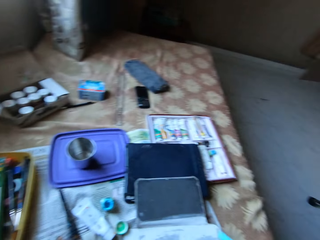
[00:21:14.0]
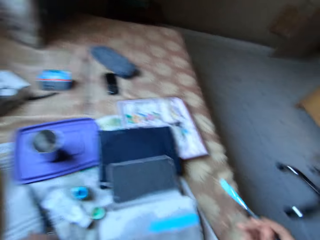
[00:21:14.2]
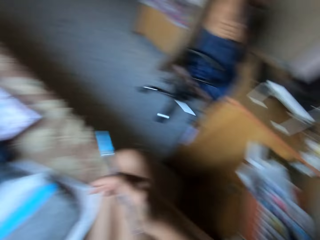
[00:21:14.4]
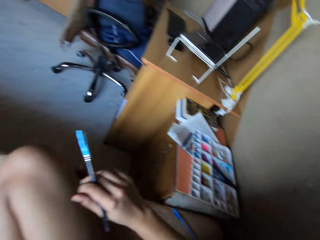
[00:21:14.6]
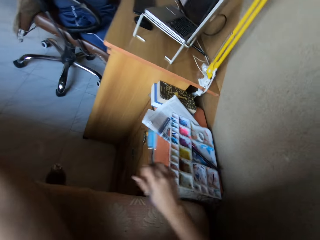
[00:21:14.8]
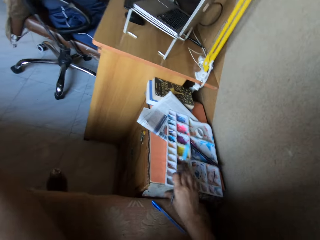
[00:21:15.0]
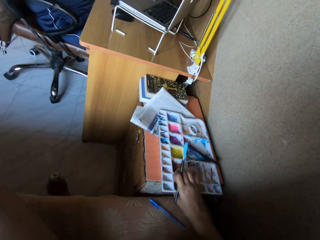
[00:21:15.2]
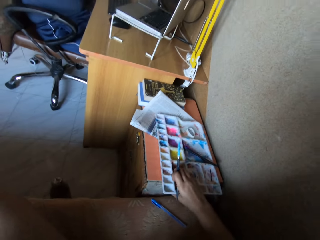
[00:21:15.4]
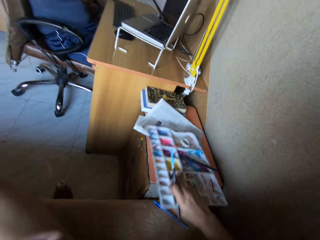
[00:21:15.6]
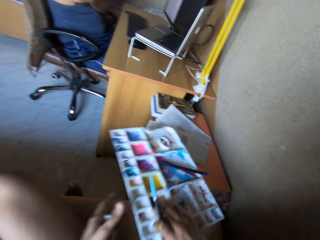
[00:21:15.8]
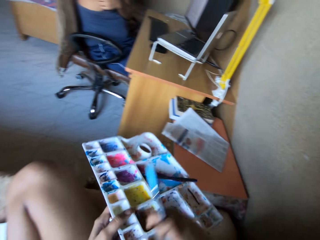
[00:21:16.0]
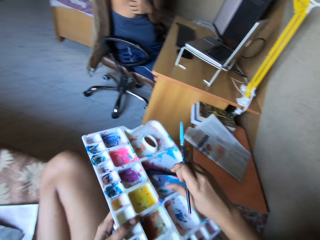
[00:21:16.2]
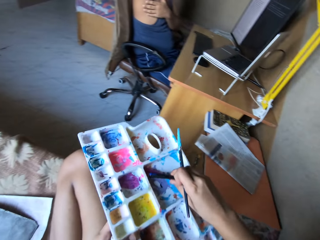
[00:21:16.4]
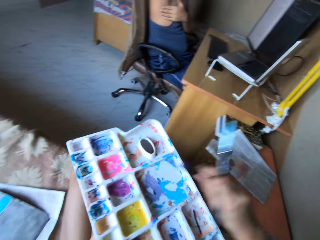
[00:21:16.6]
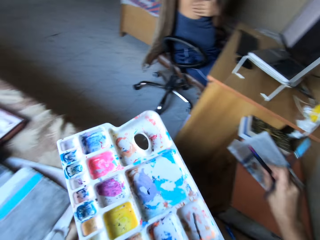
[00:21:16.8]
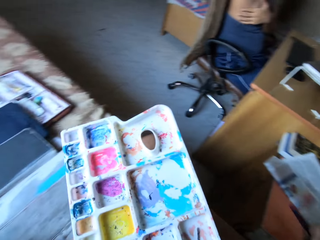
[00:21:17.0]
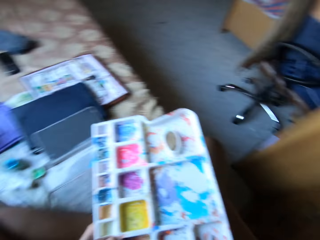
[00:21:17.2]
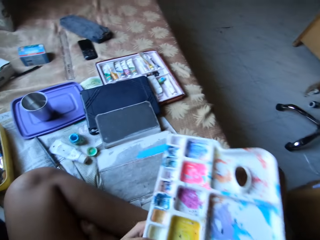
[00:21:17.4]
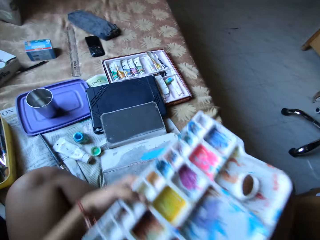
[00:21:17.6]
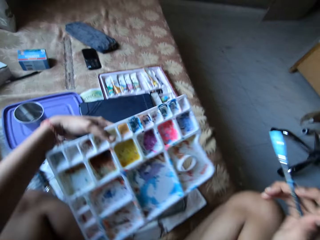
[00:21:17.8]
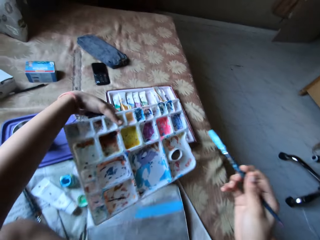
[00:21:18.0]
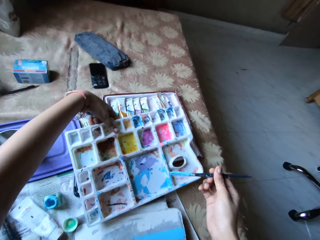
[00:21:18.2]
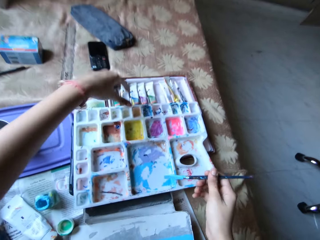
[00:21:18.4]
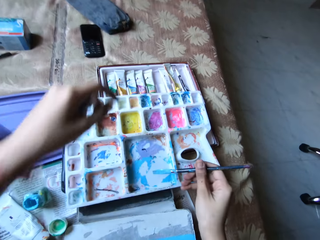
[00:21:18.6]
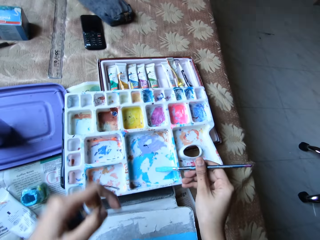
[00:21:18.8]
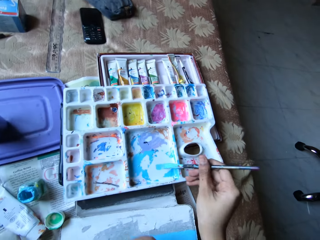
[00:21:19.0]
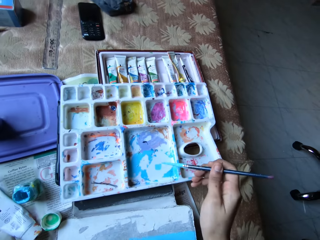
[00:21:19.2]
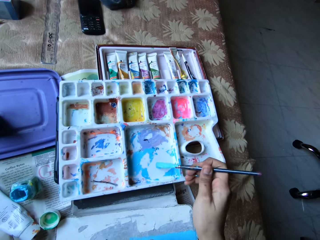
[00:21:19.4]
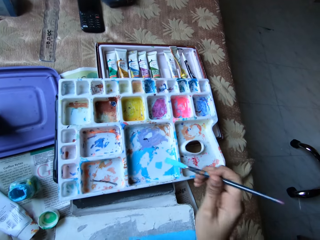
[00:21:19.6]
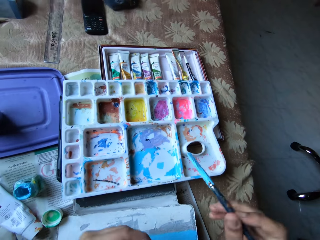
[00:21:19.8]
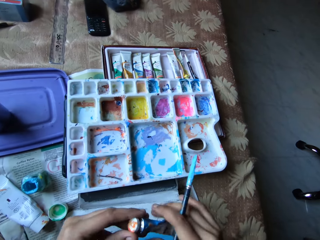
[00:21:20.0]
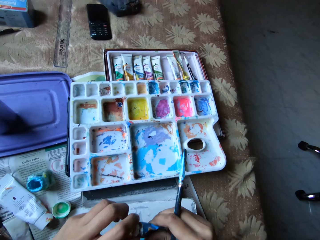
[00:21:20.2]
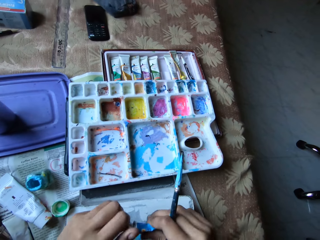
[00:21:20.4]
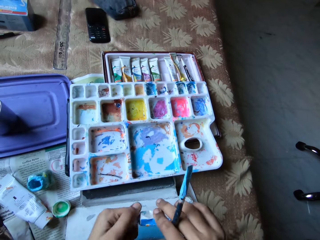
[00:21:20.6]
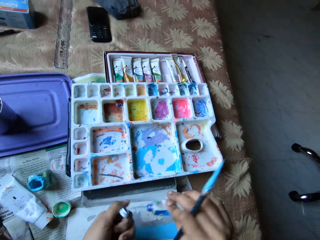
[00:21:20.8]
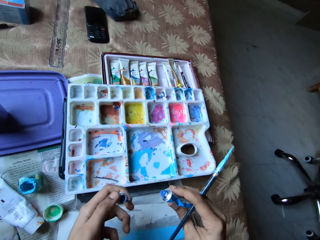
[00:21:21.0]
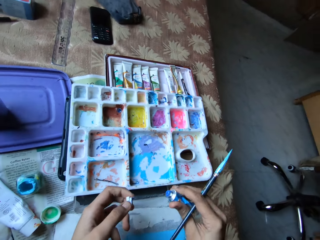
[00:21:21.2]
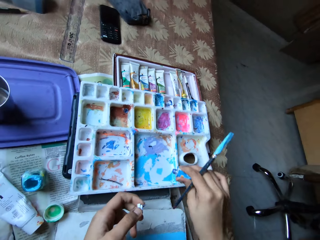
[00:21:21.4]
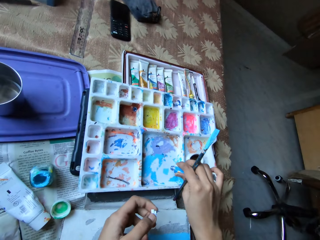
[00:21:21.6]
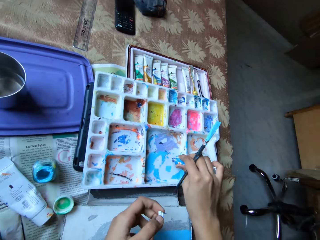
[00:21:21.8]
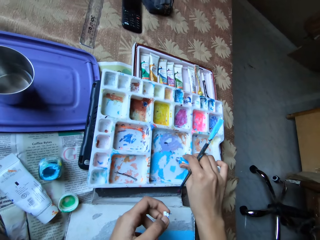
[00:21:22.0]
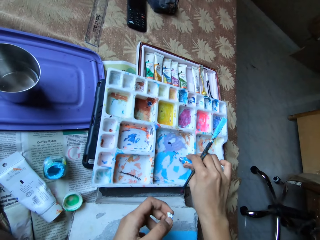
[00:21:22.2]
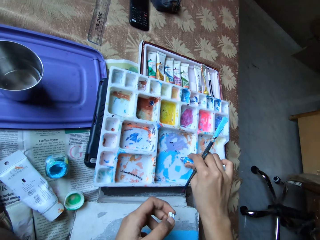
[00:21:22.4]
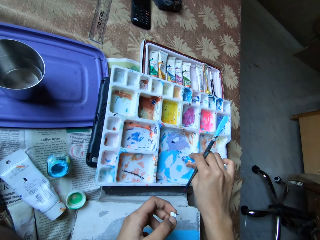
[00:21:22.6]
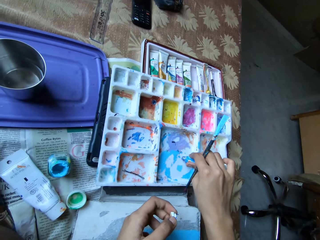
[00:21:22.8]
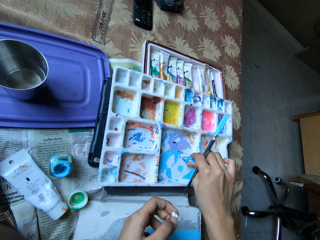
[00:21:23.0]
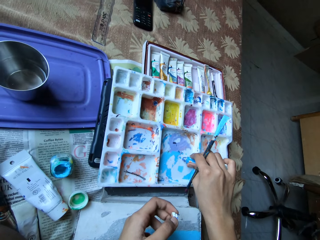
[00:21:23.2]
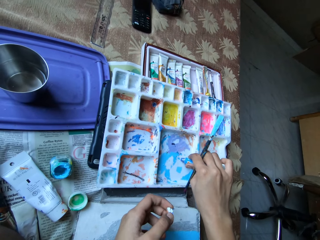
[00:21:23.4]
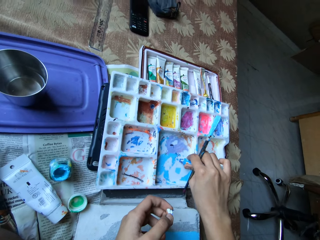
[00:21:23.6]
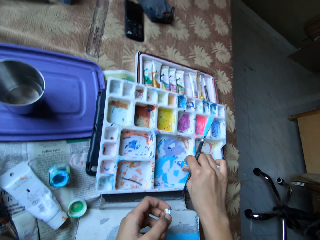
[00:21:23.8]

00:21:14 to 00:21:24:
The camera wearer picks up paste with the left hand. She carries a paint palette from a drawer with her right hand. She passes the paint palette to her left hand with her right hand. She takes a paintbrush from the paint palette in her left hand with her right hand. She drops the paintbrush on the drawer with her right hand. She picks up something with the right hand. She drops the paint palette on the bed with her left hand. She applies some paint on the paint palette with the blue paintbrush in her right hand. She opens the lid of the paint tube in her right hand with her left hand. She applies some paint on the paint palette with the paint tube in her right hand.

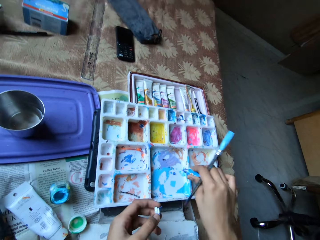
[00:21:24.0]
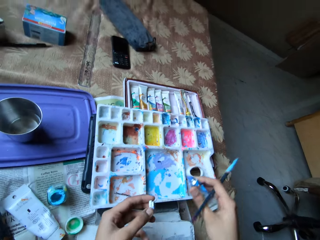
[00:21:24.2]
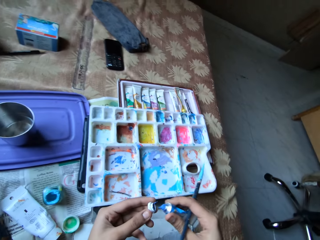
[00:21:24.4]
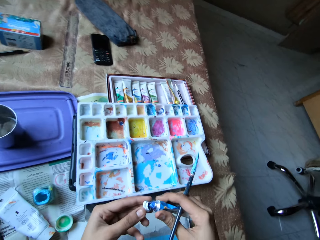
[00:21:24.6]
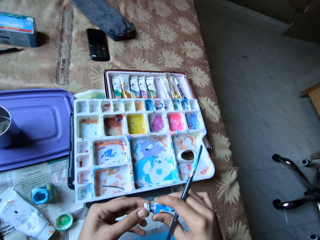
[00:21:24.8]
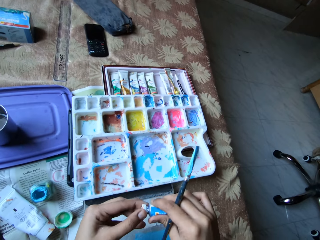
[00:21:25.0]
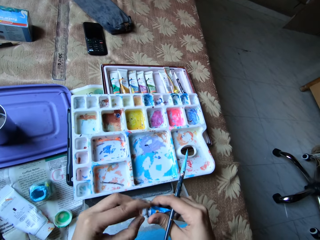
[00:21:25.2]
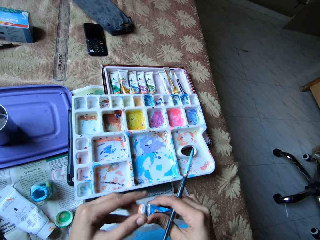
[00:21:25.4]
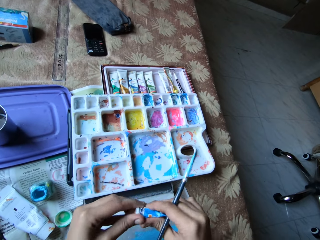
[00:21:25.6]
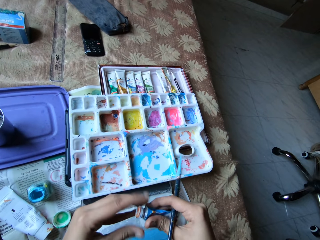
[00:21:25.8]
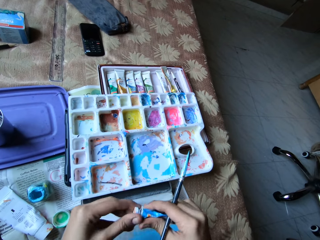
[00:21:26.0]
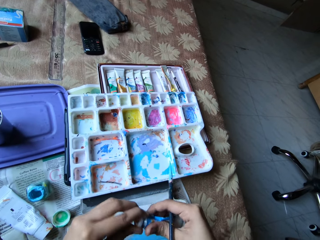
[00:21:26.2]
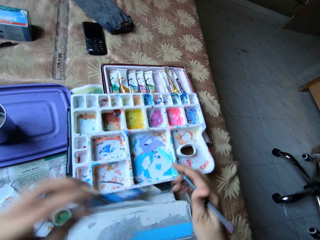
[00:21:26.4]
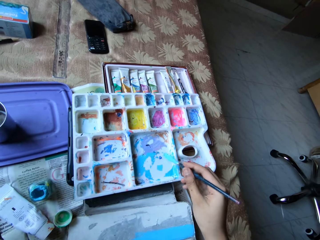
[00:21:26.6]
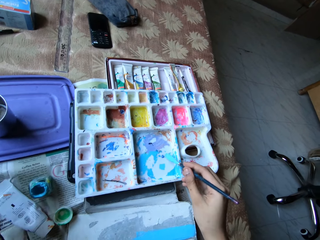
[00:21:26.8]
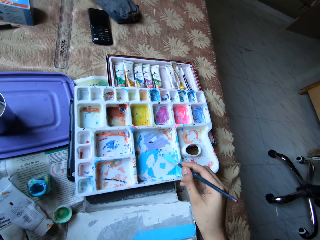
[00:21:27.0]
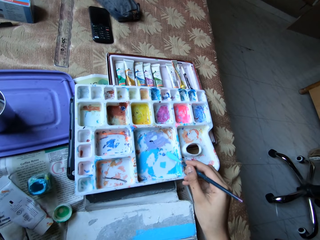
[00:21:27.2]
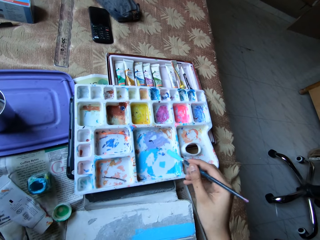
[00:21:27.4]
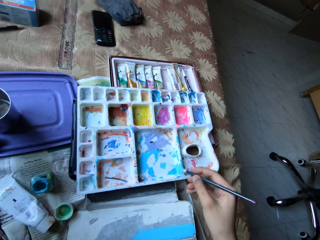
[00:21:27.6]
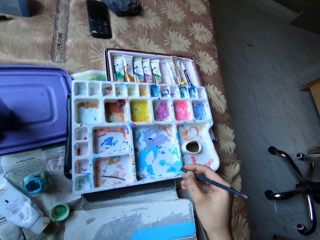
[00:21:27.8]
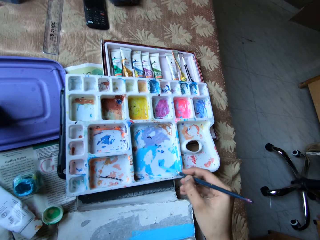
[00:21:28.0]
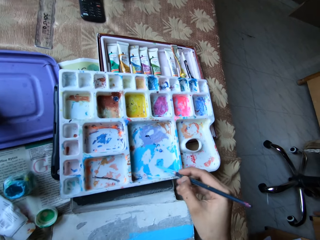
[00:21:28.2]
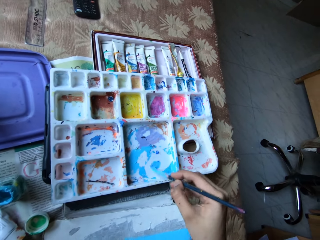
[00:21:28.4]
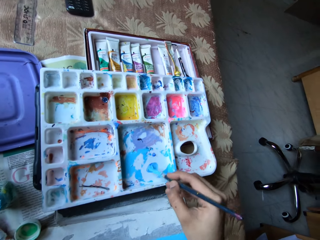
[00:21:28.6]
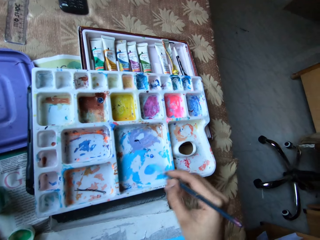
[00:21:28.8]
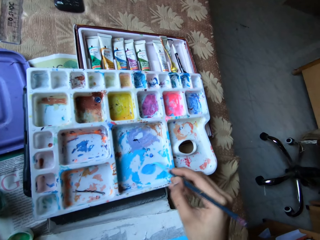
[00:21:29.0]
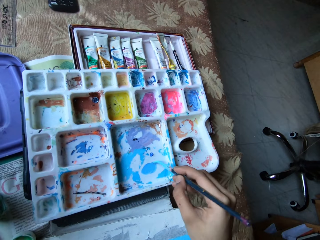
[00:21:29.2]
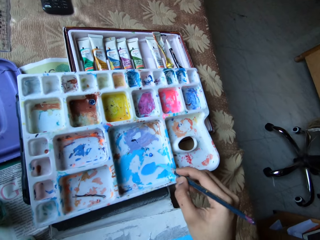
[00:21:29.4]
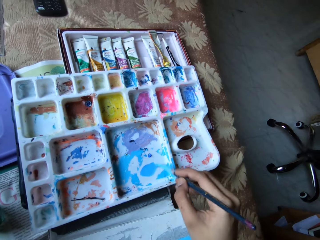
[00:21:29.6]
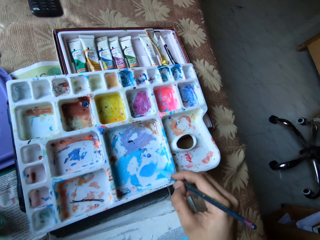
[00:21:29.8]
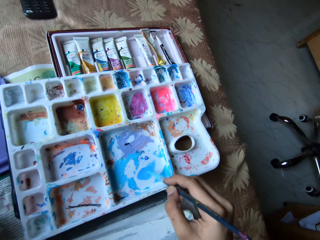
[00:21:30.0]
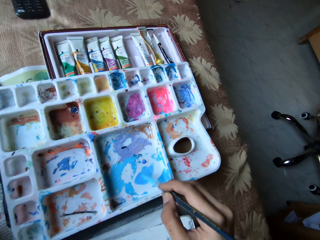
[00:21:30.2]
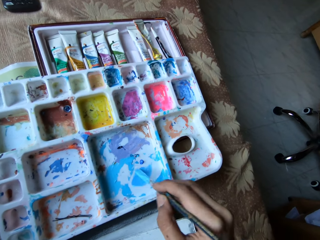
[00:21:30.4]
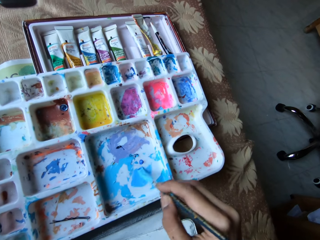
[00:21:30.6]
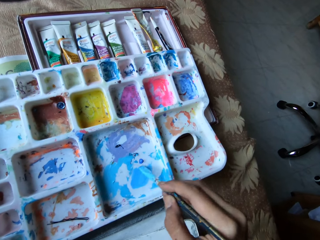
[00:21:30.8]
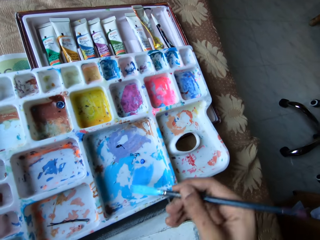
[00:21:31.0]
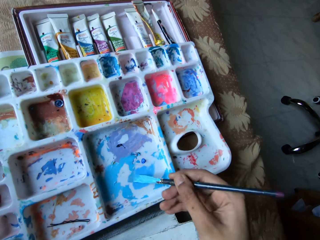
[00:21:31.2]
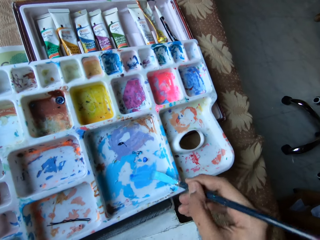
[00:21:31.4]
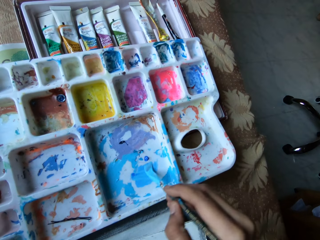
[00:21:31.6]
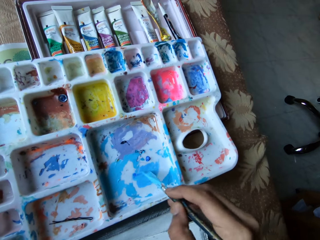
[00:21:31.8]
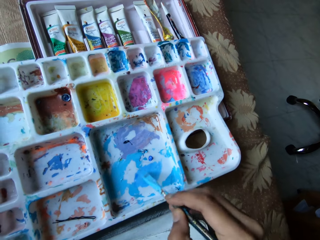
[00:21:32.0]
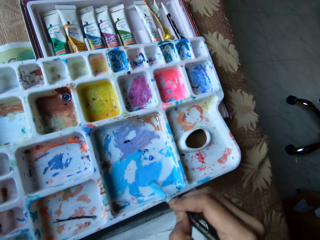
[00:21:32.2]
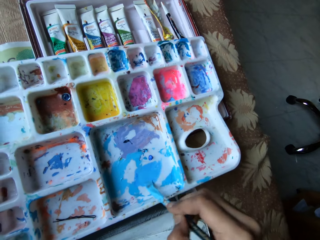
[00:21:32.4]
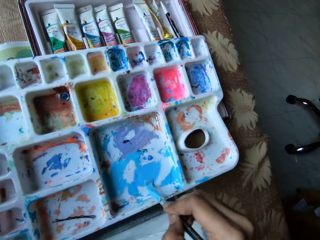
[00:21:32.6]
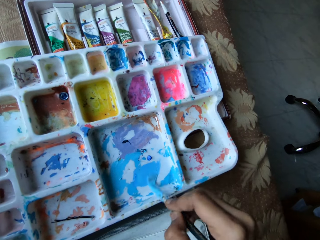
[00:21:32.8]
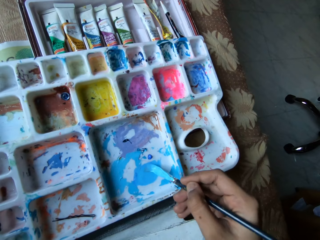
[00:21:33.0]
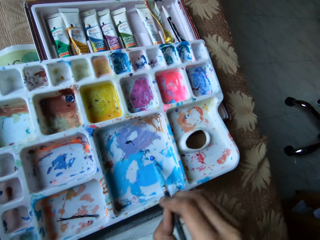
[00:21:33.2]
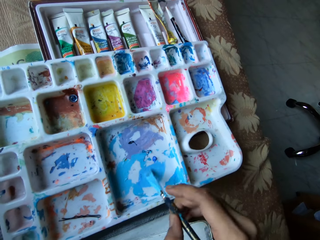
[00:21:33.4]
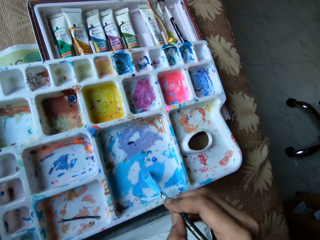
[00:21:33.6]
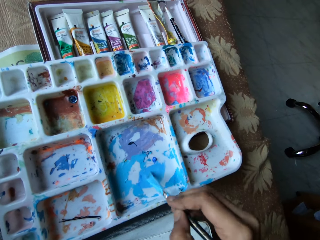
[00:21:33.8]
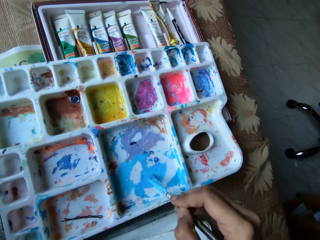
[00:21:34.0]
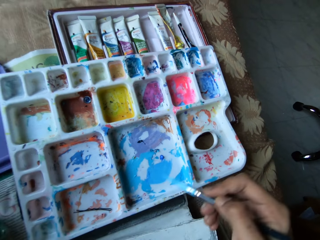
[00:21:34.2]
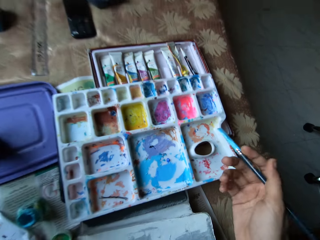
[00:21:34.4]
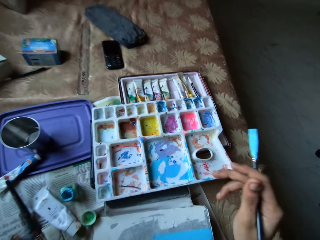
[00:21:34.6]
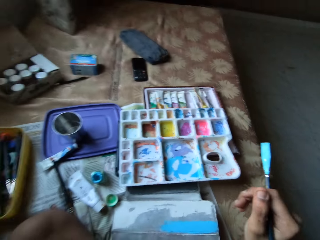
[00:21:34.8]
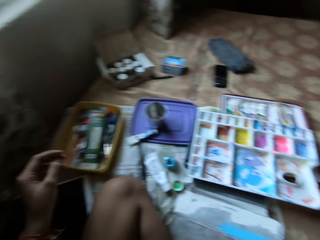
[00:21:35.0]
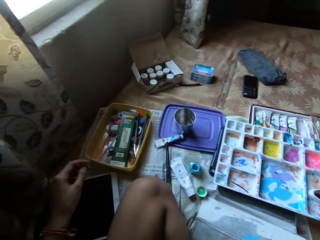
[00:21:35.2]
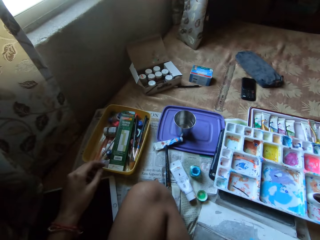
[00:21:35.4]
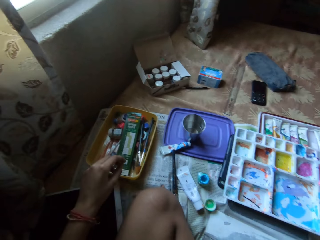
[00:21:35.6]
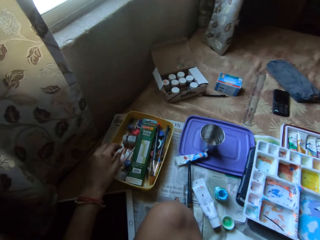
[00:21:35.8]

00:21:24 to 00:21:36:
The camera wearer covers the paint tube in their right hand with the lid in their left hand. They pour the paste on something. They drop the paint tube on the bed with their left hand. They mix the paint in the paint palette with the blue paintbrush in their right hand. They paint with a brush in their right hand.
